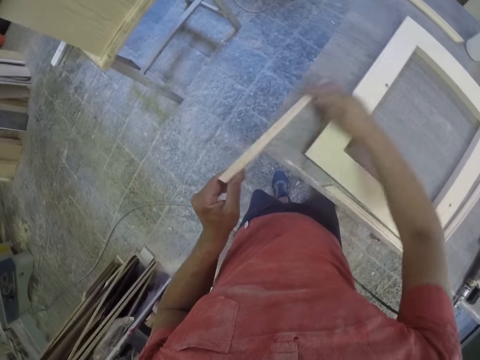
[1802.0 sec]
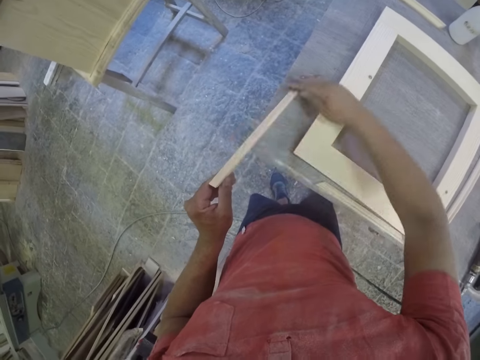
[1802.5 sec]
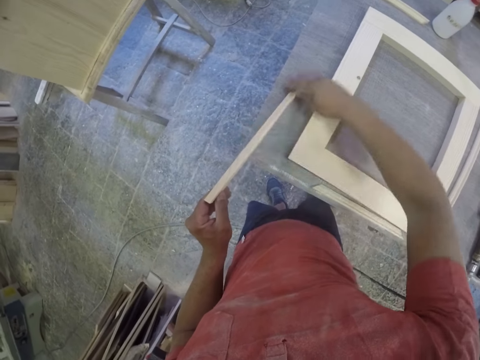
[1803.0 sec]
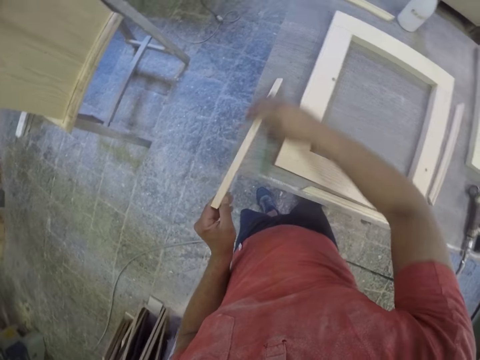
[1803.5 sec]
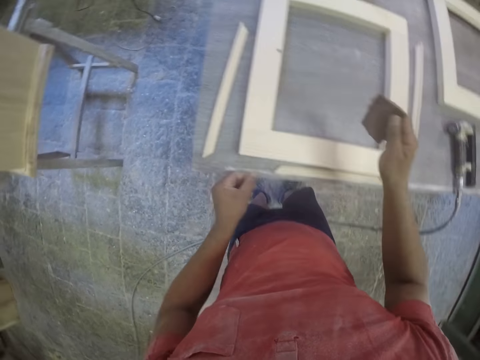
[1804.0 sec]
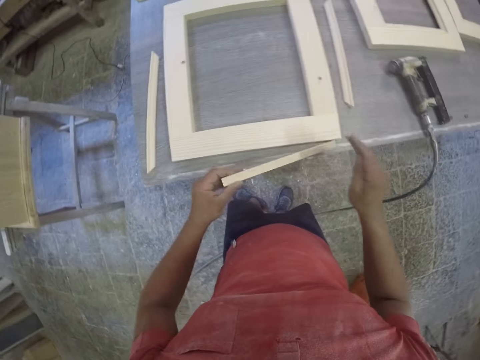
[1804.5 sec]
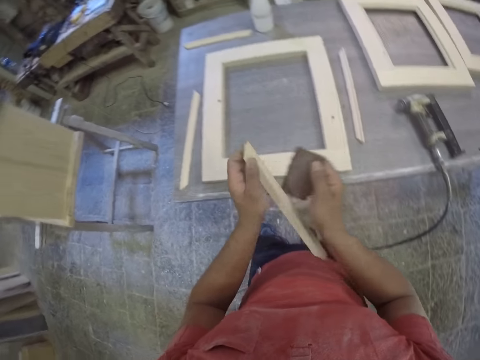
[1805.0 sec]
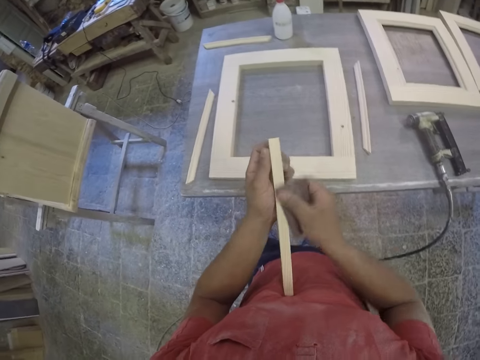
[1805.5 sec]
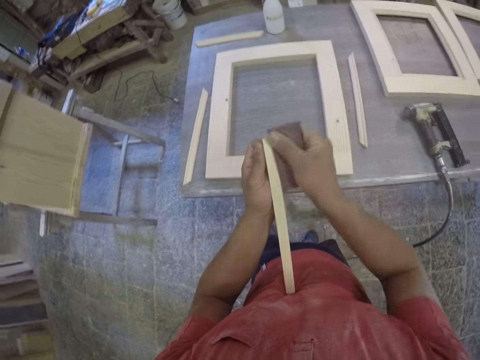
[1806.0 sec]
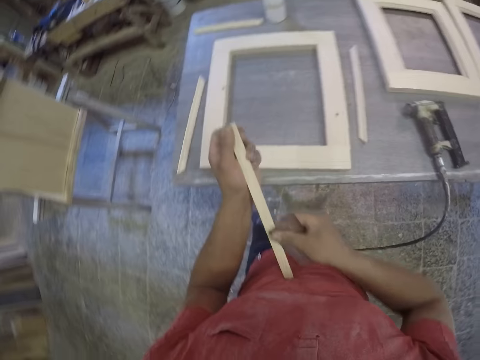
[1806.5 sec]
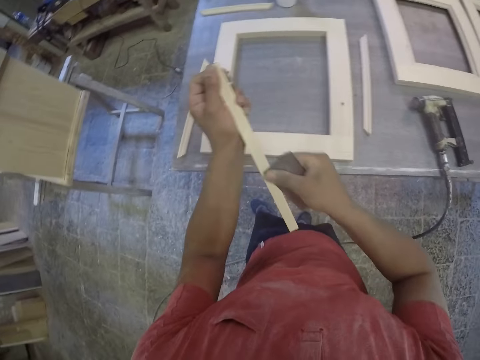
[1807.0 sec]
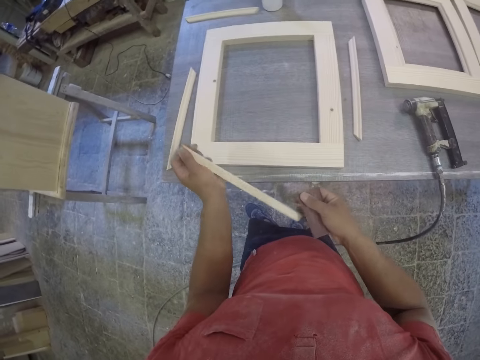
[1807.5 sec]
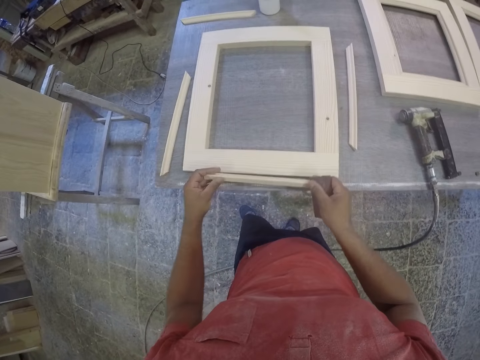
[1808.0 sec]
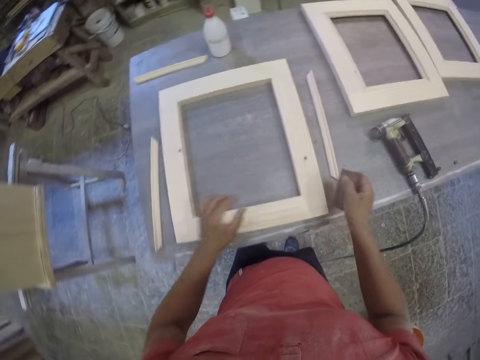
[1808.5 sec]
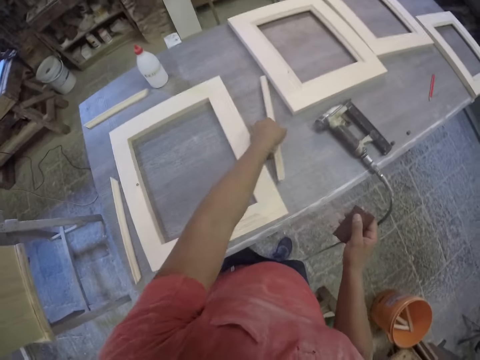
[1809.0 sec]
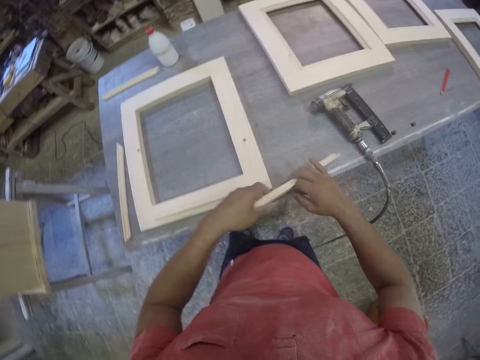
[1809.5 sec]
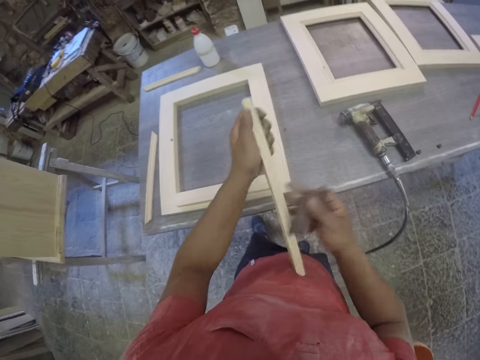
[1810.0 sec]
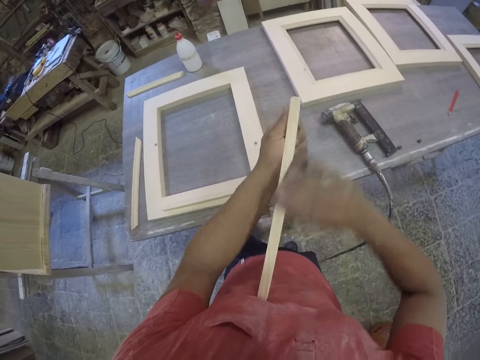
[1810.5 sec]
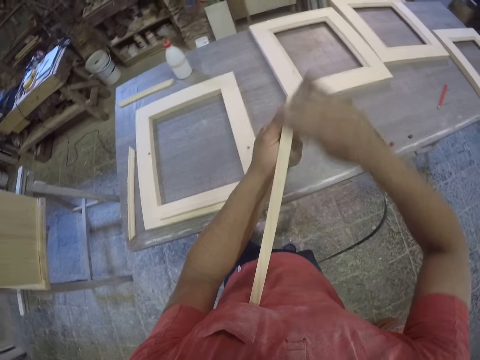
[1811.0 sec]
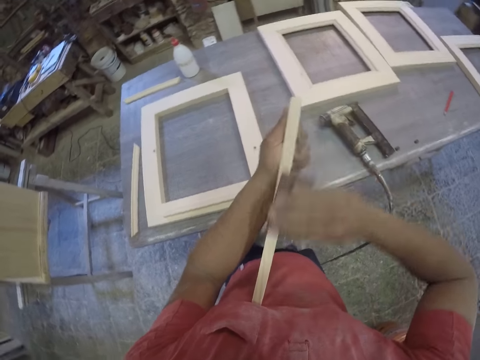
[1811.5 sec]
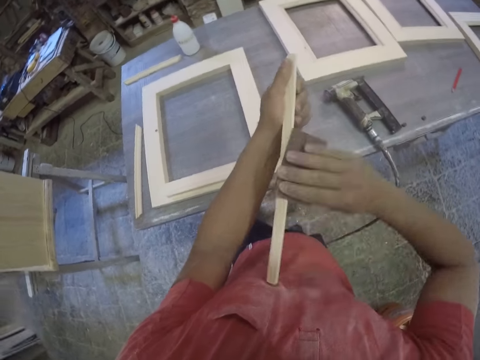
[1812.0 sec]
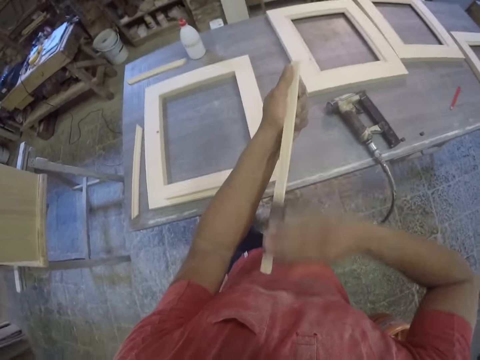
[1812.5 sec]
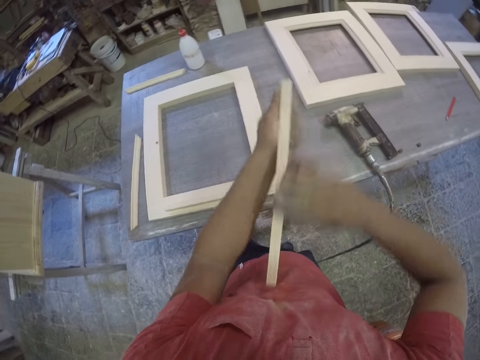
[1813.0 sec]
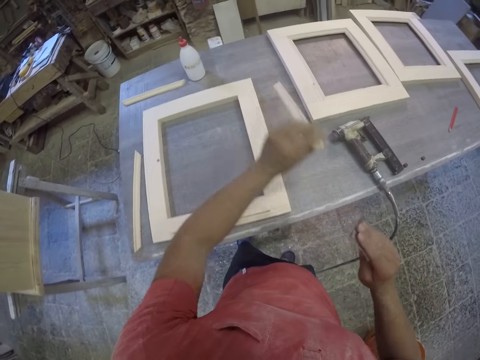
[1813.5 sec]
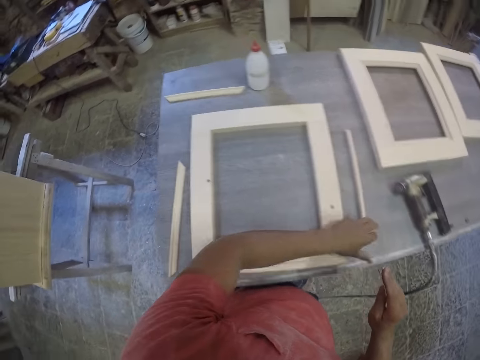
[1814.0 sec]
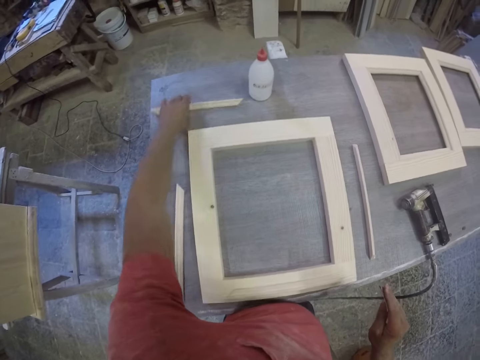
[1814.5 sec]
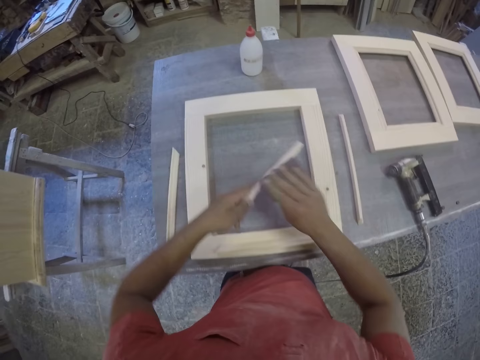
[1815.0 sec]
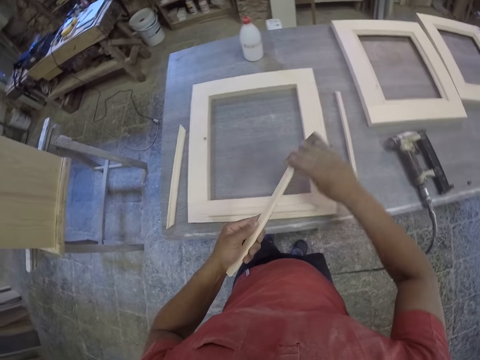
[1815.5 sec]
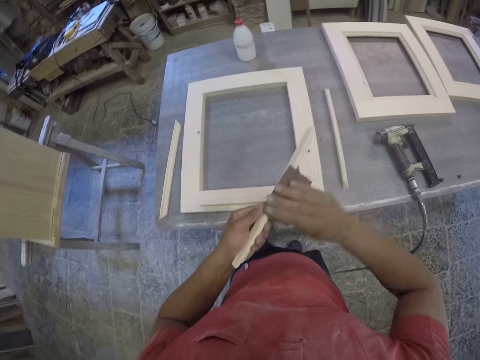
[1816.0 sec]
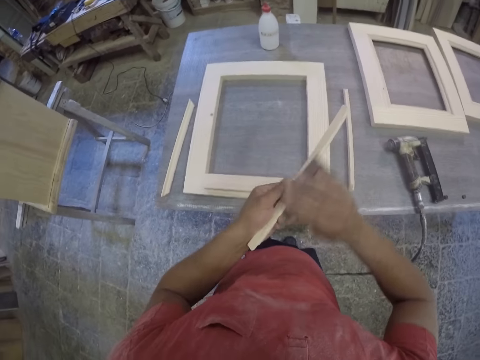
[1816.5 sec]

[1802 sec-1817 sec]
The camera wearer picks a piece of wood. They scrub the piece of wood with a sandpaper. They pick a piece of wood. They scrub the piece of wood with the sandpaper. They drop the piece of wood. They pick a piece of wood. They scrub the piece of wood with the sandpaper.

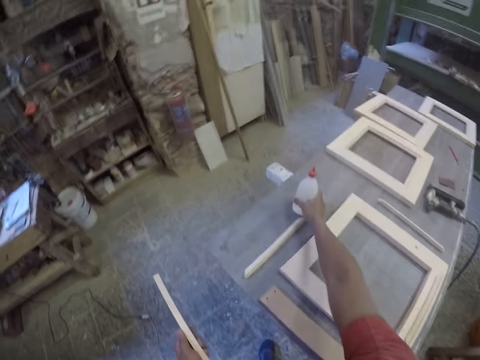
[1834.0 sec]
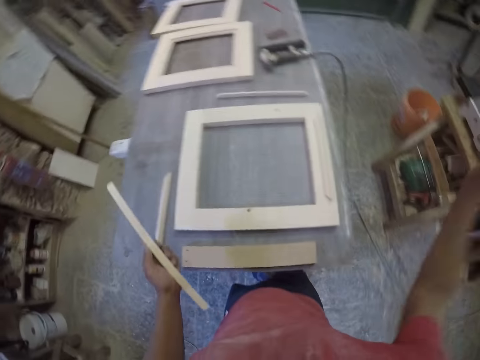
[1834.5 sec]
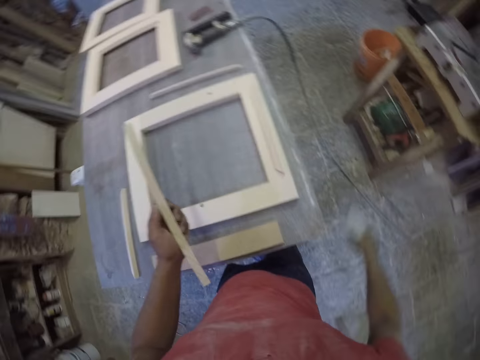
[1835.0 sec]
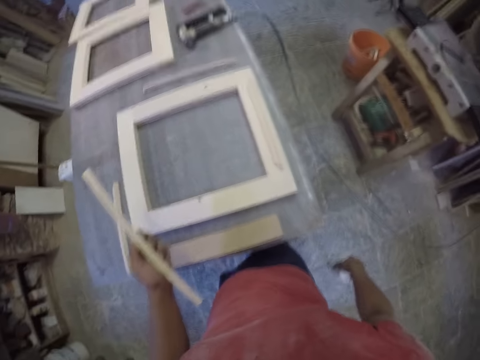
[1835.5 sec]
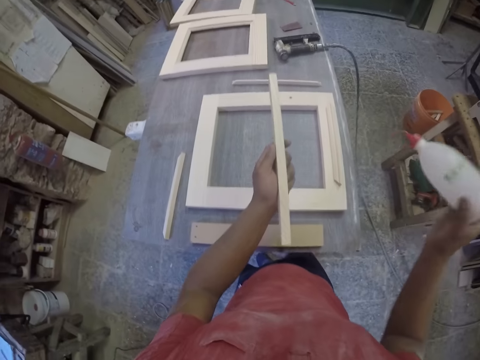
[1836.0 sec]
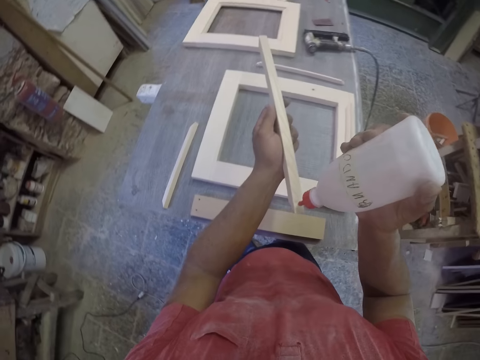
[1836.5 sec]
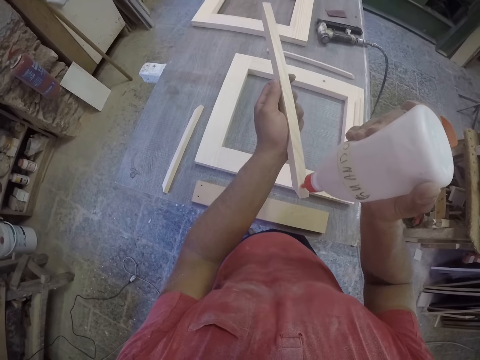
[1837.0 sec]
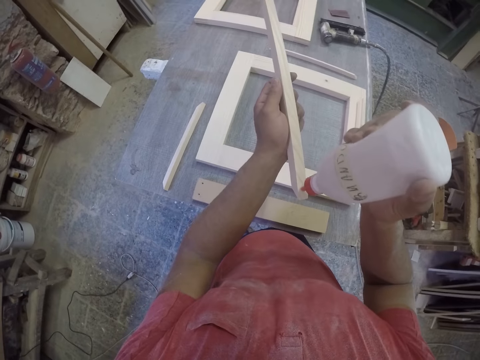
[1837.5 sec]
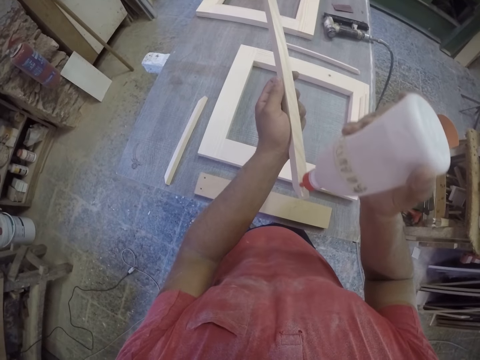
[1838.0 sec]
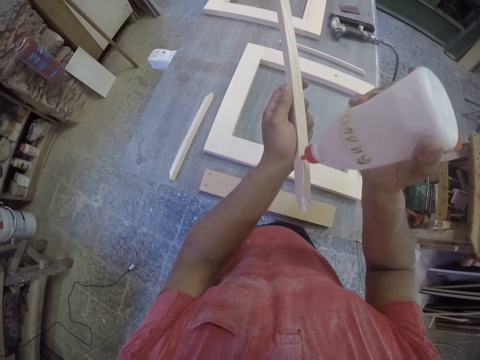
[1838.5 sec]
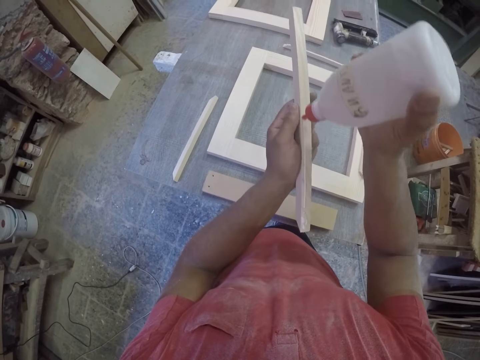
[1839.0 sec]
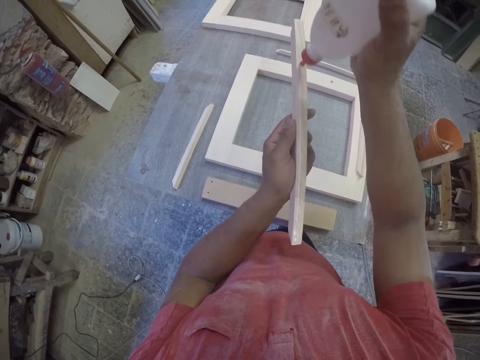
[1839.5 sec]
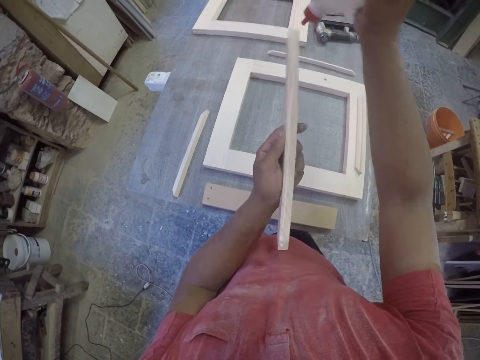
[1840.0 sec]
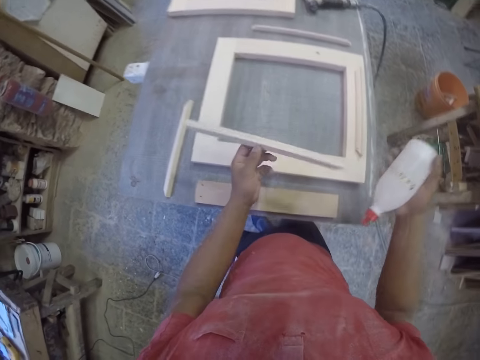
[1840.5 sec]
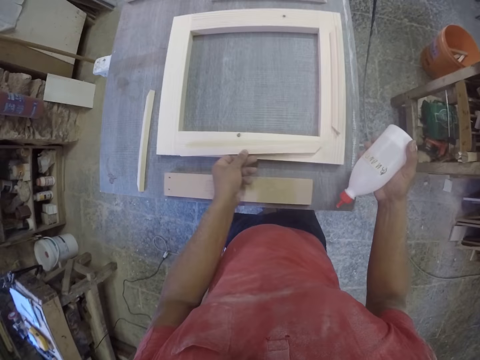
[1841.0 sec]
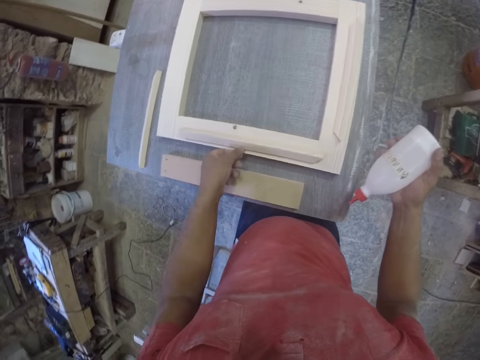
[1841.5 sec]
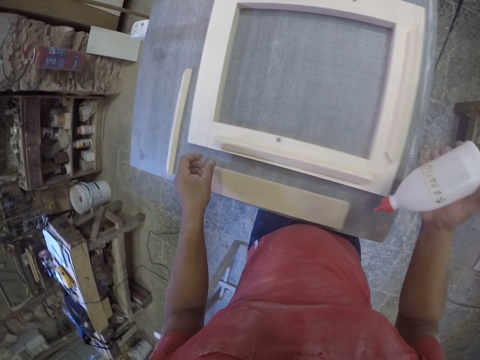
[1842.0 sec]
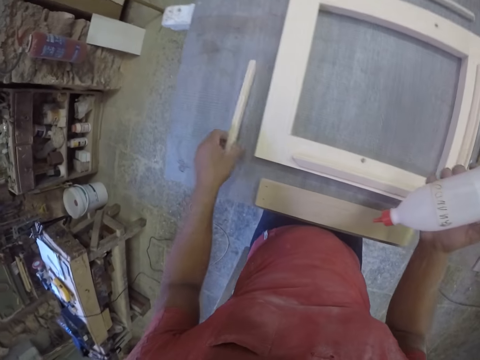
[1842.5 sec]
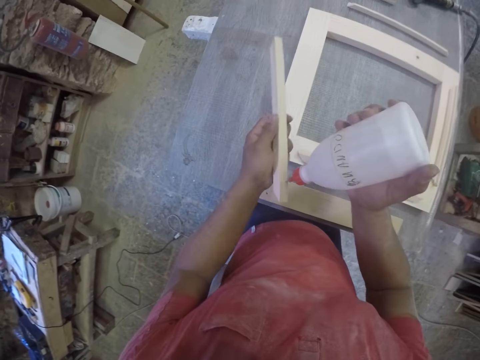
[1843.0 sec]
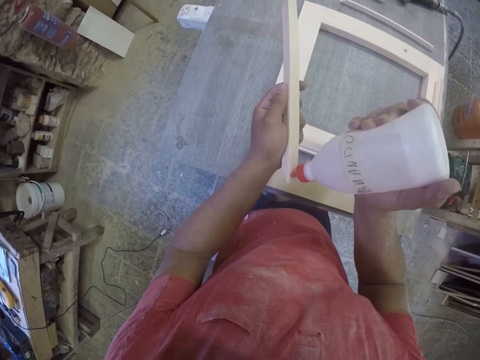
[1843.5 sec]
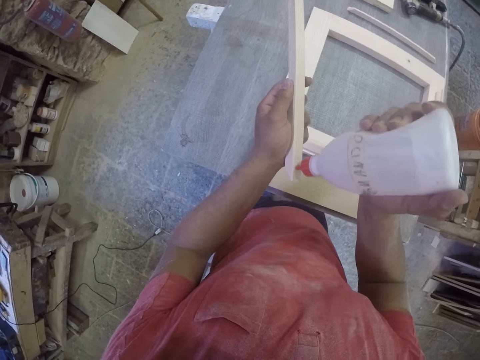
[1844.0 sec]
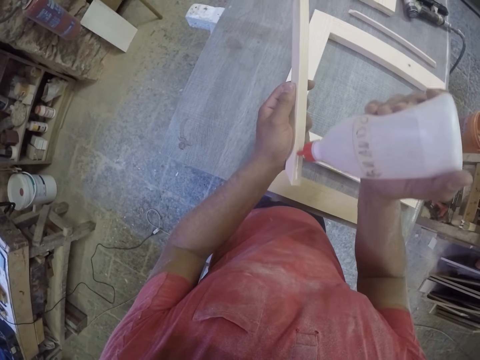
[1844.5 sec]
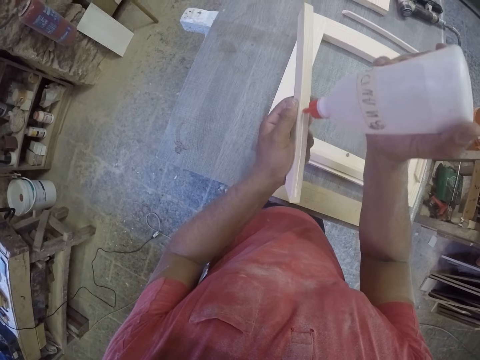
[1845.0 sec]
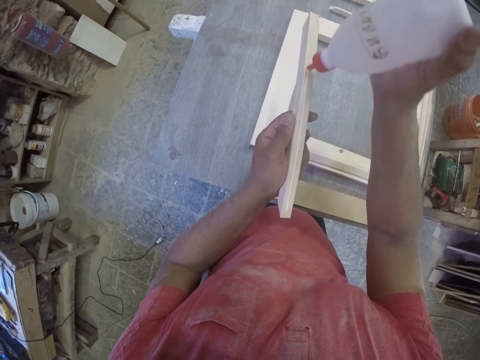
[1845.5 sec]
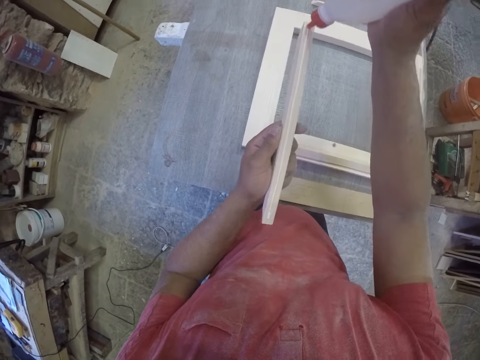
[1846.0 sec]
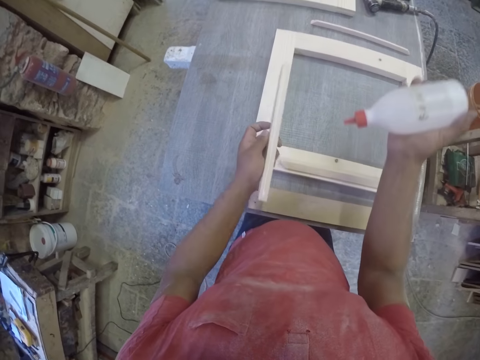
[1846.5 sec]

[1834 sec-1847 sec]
The camera wearer shakes the bottle. They apply glue on a piece of wood. They drop the piece of wood. They pick a piece of wood and apply the glue on the piece of wood.
